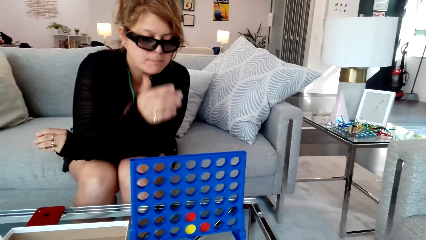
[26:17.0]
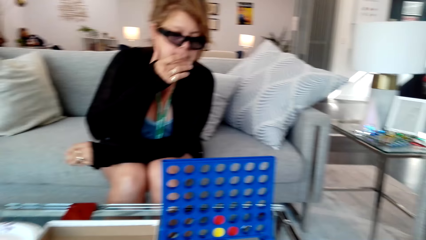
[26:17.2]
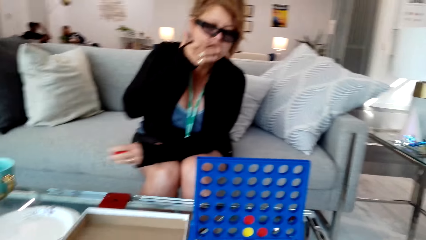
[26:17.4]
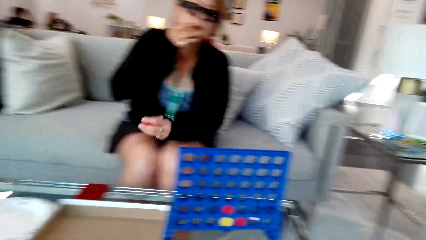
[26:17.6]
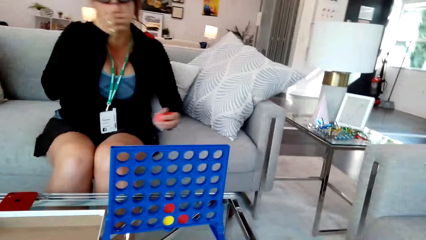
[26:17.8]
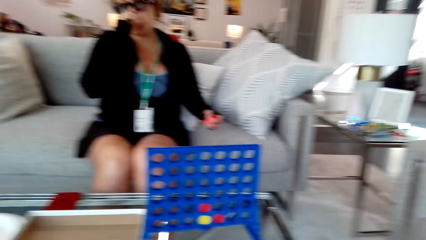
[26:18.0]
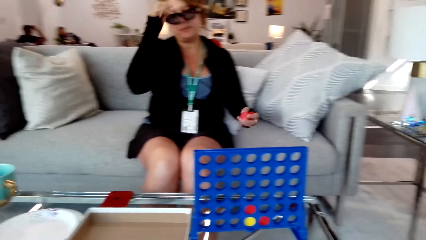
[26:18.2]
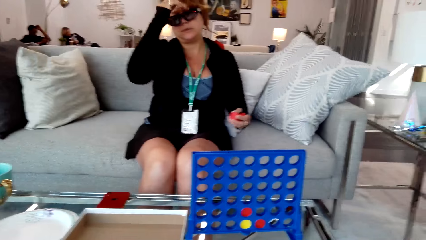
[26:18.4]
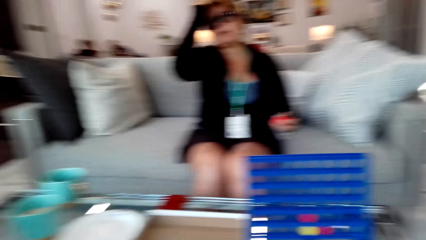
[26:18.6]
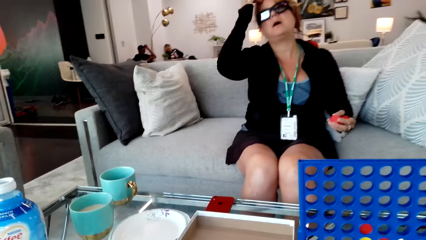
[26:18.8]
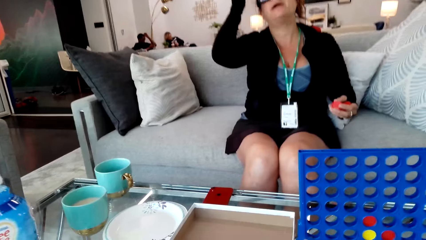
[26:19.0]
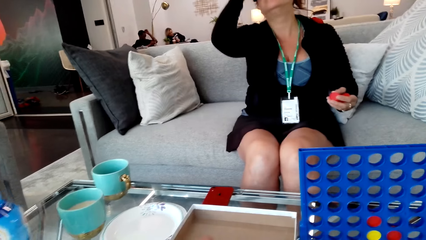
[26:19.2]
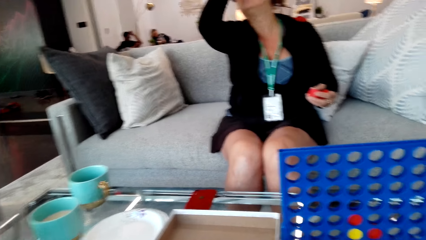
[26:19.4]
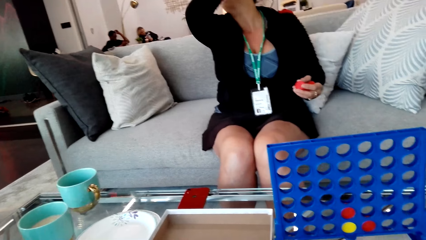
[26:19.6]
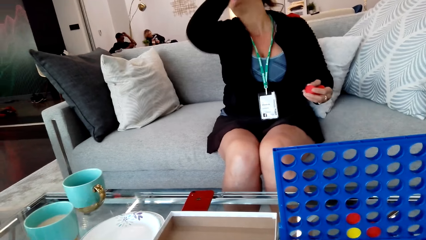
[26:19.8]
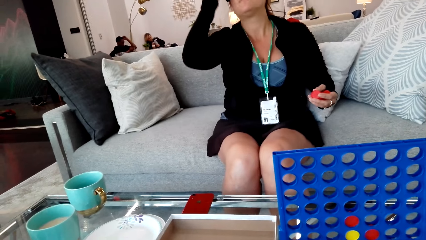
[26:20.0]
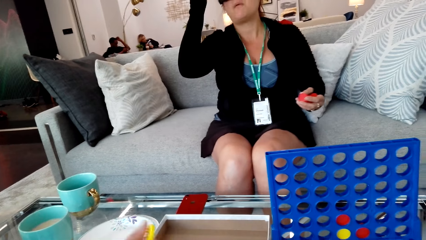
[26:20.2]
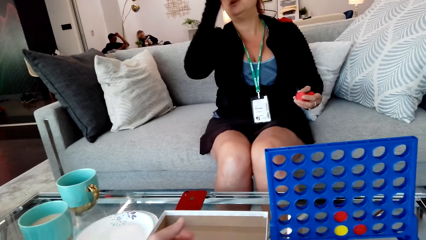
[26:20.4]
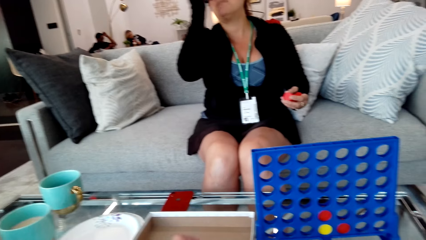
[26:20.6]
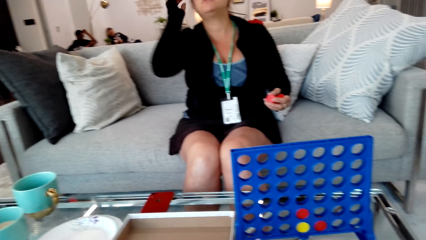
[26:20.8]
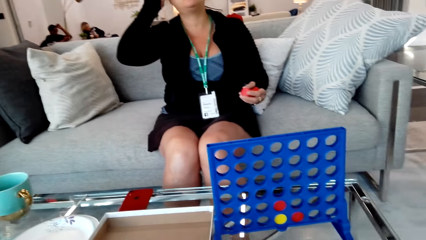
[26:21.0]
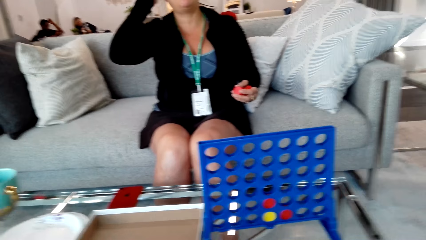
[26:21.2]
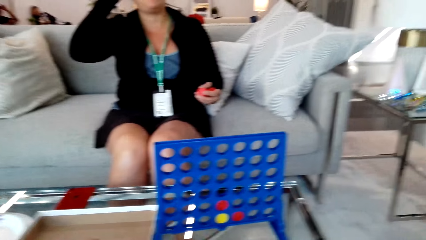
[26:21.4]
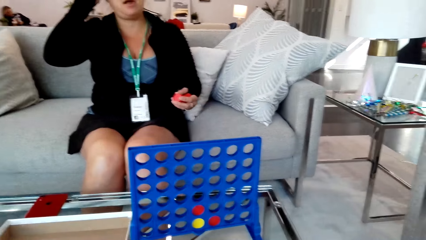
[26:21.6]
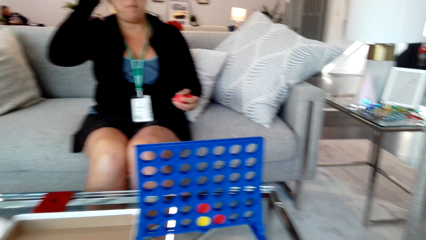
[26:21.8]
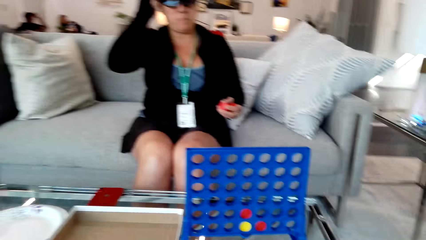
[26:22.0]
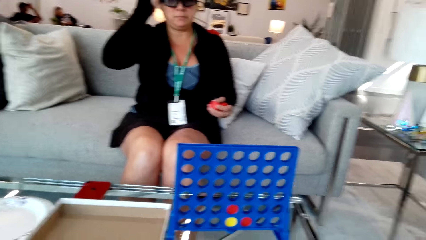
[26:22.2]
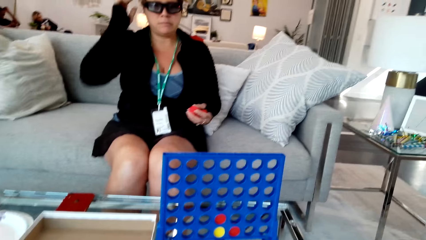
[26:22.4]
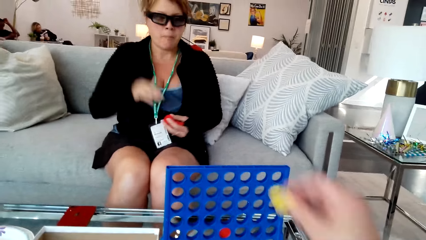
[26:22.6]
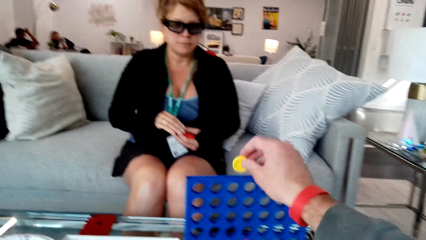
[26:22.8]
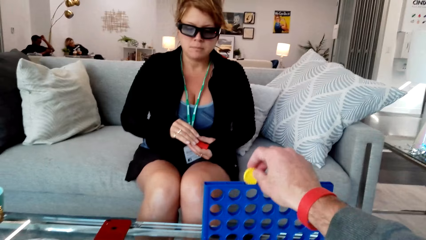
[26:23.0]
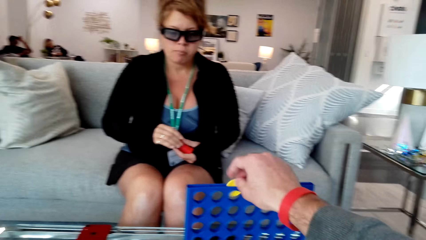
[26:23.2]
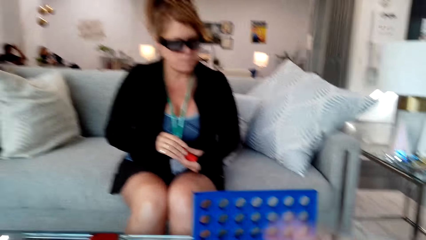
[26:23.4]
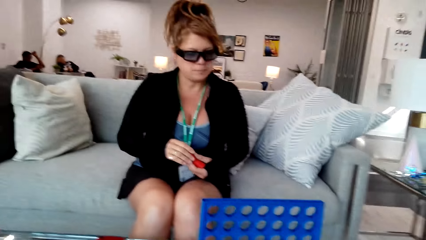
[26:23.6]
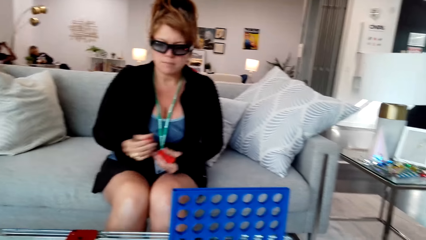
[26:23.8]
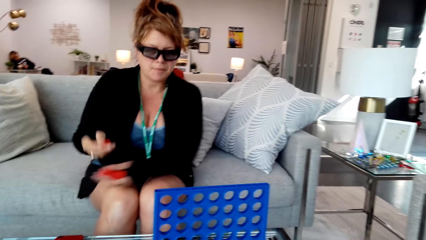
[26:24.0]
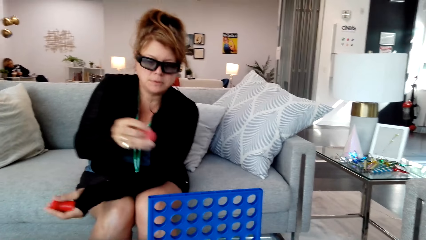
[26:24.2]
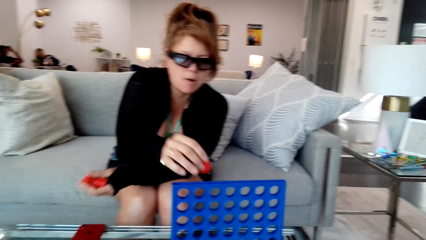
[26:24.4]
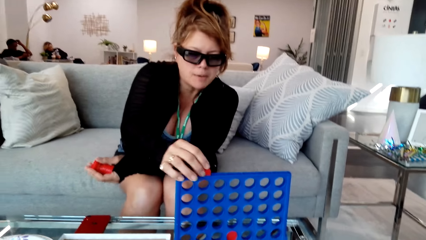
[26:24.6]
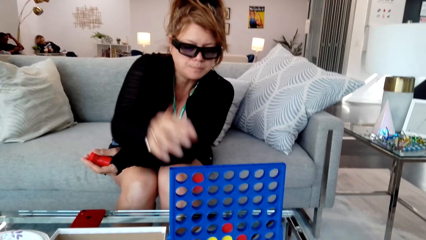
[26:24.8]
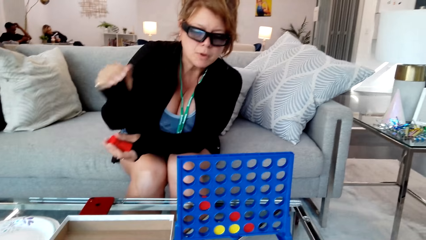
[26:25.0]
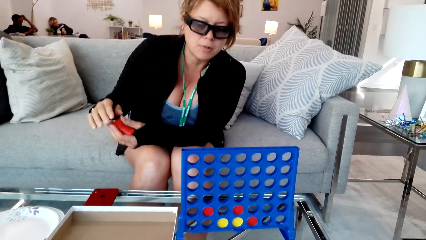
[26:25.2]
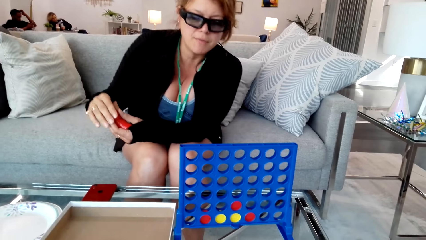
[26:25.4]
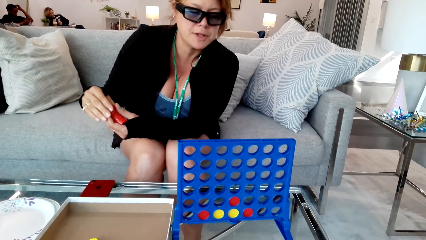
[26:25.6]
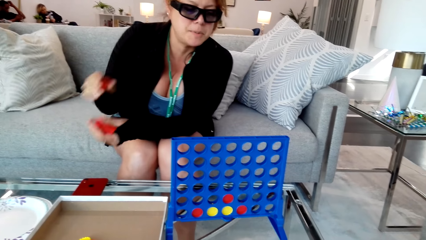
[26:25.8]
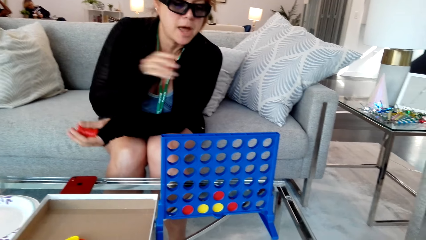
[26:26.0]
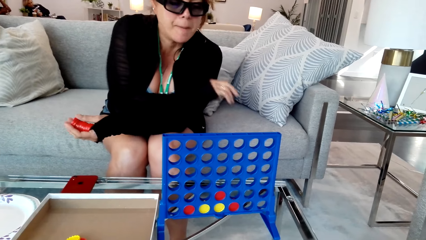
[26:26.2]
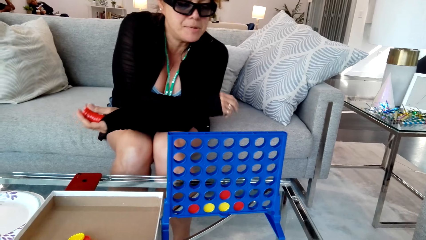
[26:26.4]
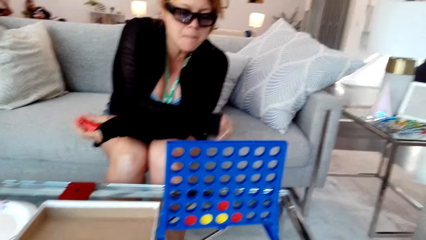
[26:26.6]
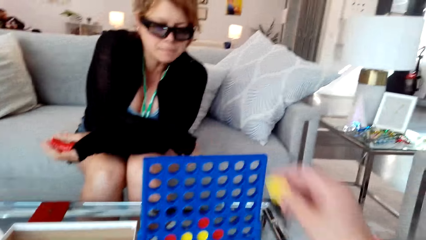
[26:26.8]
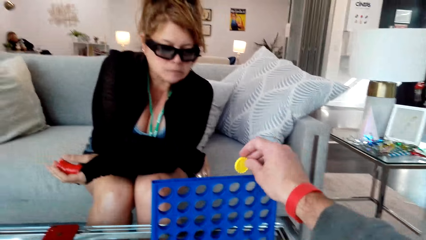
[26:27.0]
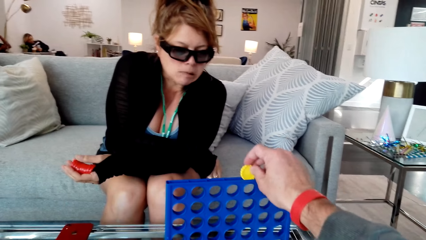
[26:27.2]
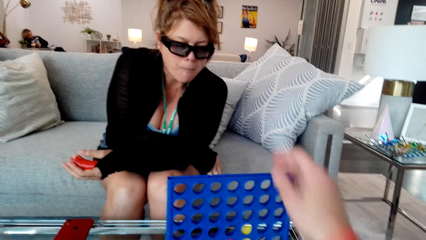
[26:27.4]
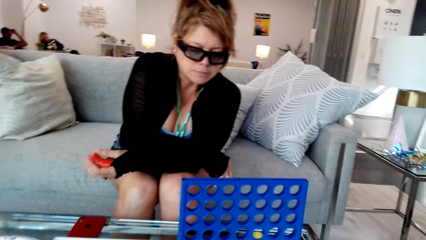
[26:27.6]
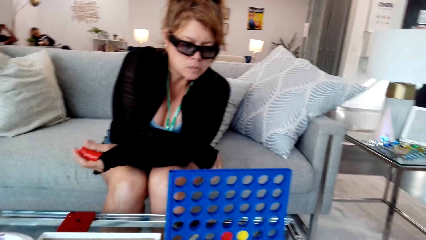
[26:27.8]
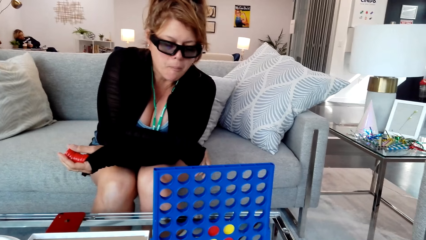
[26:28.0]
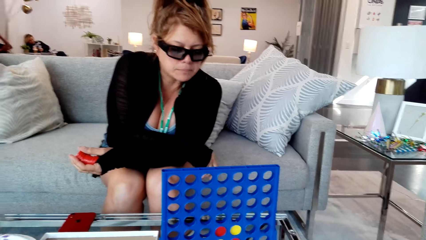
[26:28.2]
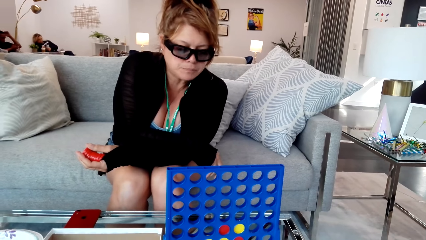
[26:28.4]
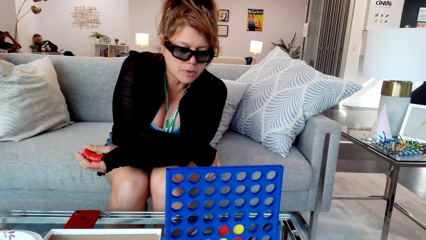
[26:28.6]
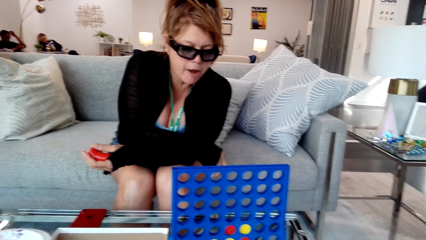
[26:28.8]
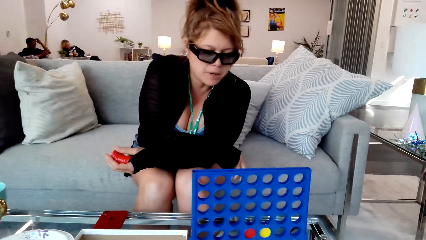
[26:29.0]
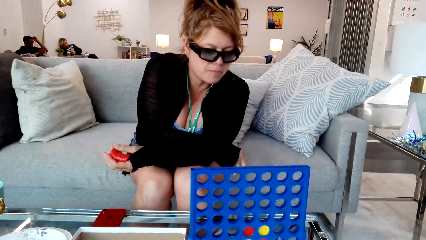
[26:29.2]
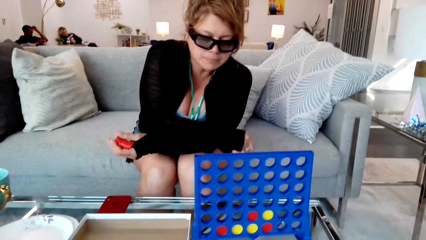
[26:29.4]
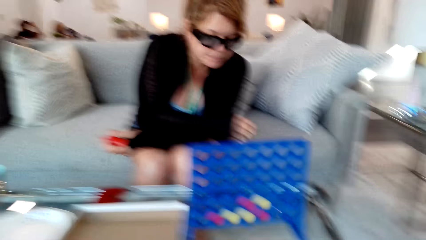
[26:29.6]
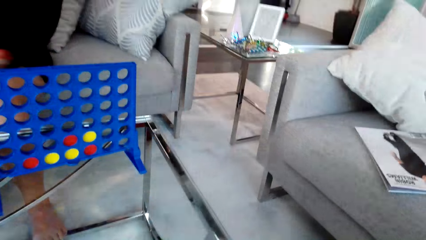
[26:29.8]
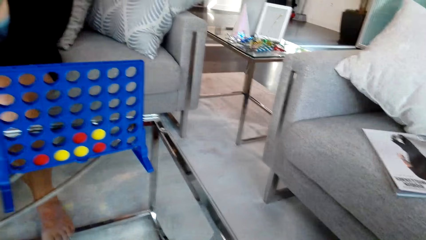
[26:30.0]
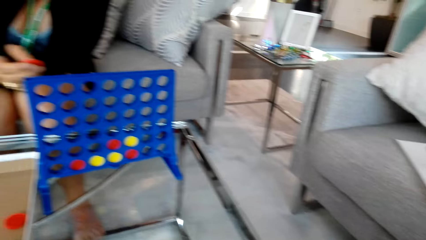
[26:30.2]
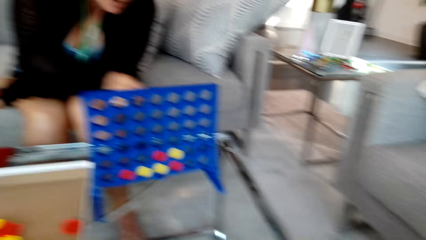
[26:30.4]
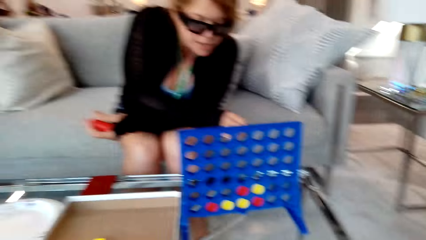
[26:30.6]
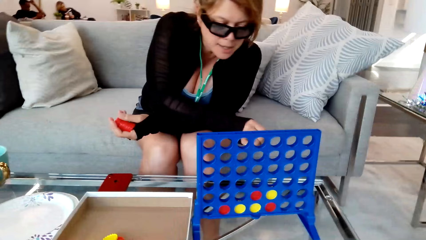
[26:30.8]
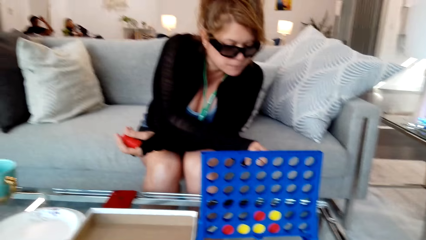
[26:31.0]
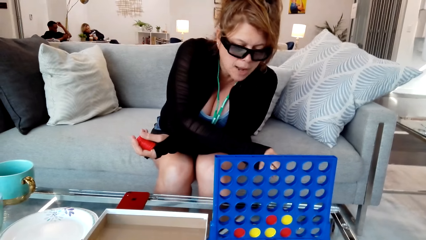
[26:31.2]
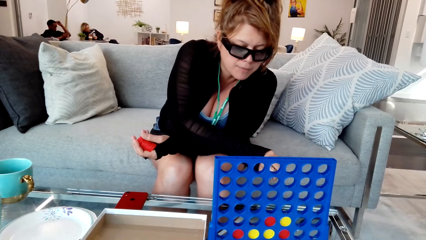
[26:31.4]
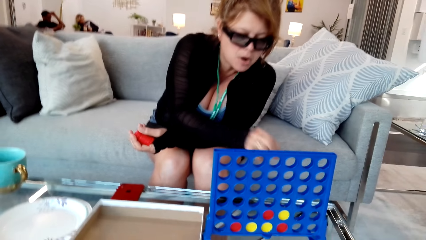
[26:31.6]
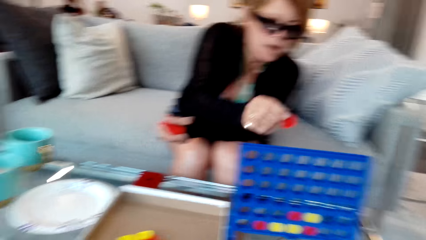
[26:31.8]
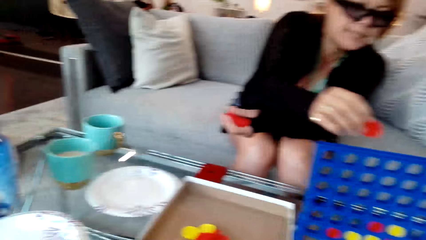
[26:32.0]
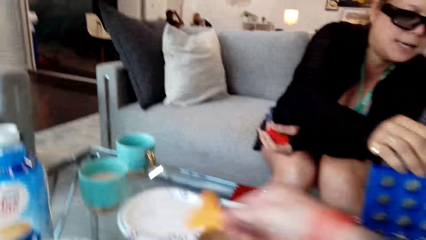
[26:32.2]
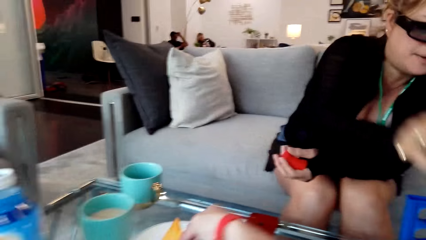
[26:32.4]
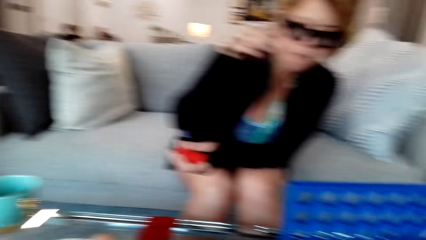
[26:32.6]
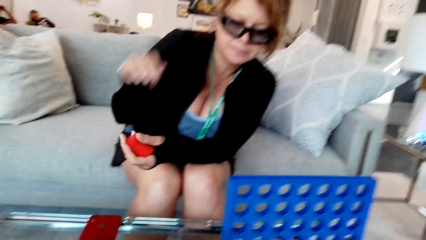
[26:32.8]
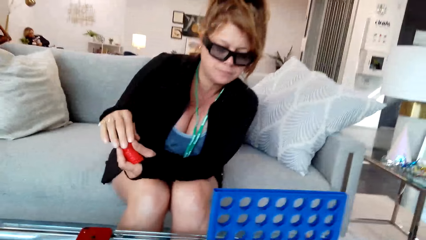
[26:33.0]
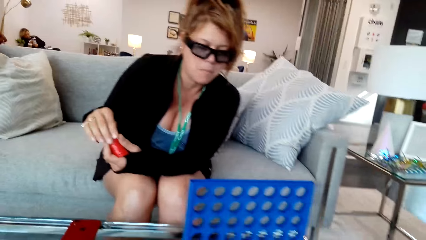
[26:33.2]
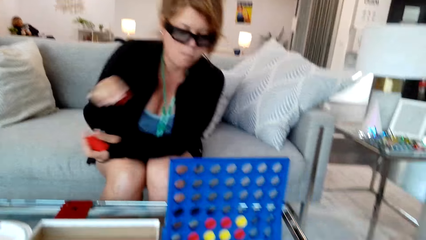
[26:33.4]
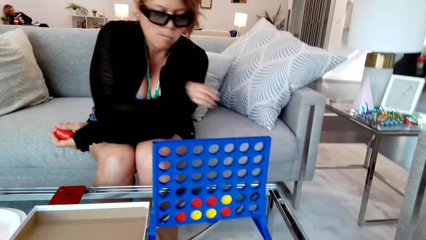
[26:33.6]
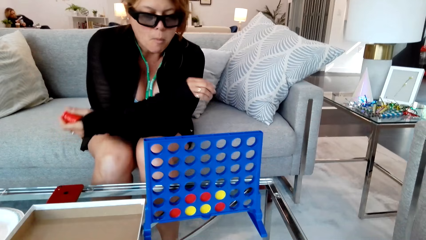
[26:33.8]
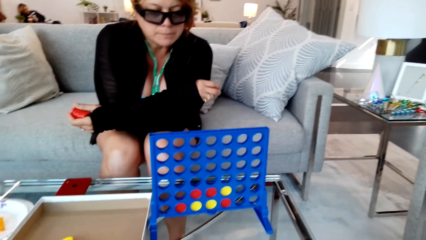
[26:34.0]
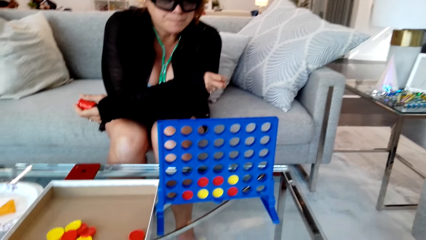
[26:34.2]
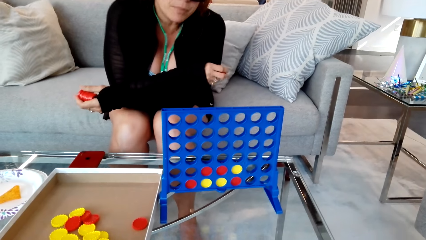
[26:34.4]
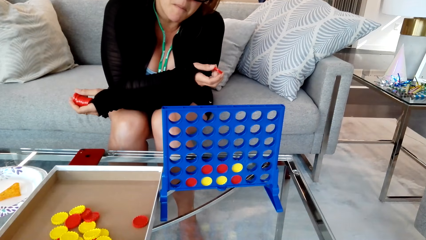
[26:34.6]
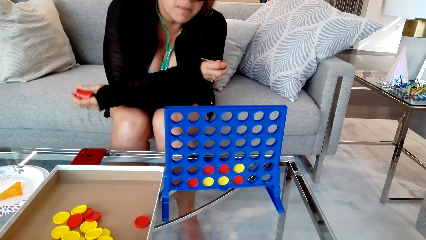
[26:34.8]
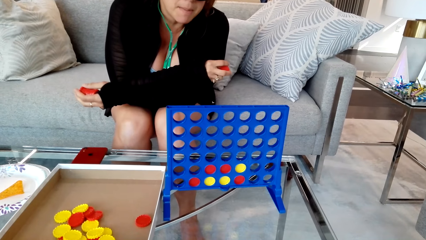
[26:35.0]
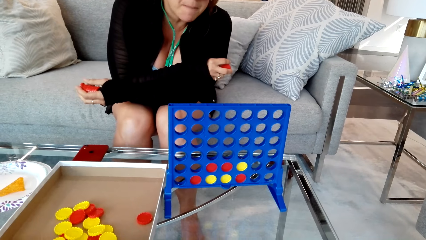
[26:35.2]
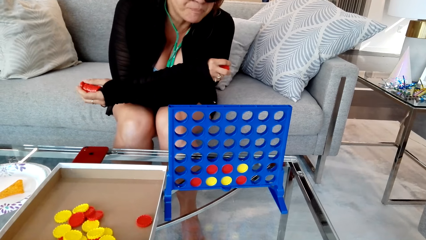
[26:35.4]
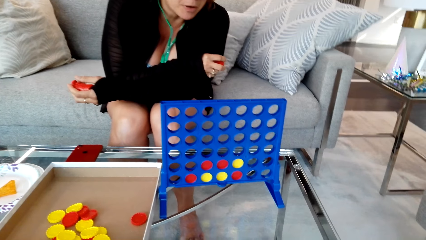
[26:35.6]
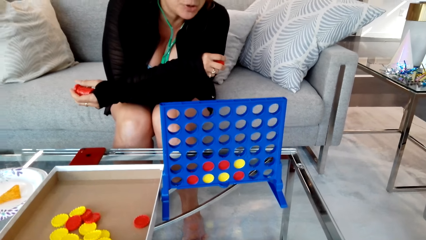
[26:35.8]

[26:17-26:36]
A woman touches the head. The camera wearer converses with the woman. They put the disc in the grid. They play the game with the woman. The woman puts the disc in the grid. The camera wearer puts the disc in the grid. The woman puts the disc in the grid.
